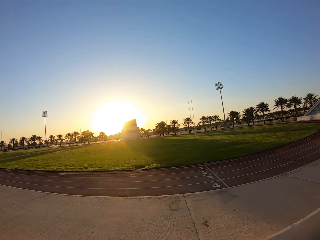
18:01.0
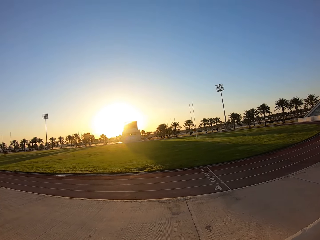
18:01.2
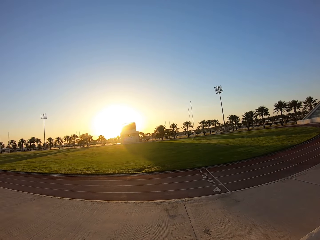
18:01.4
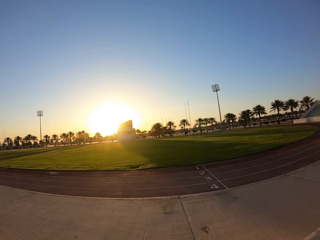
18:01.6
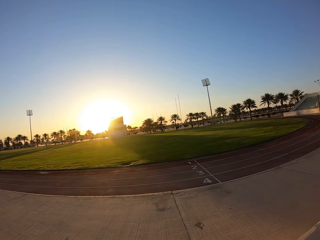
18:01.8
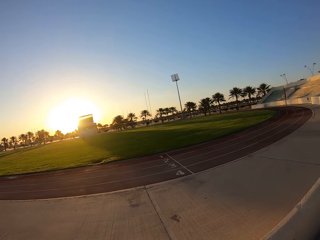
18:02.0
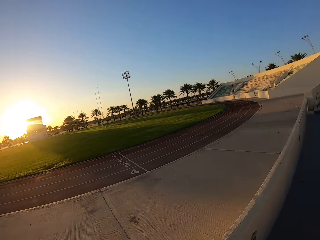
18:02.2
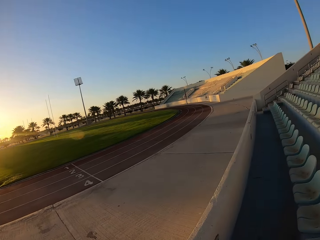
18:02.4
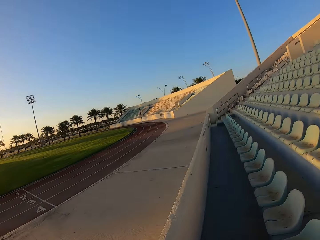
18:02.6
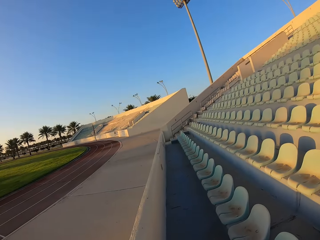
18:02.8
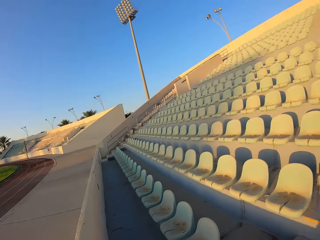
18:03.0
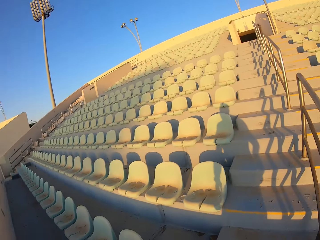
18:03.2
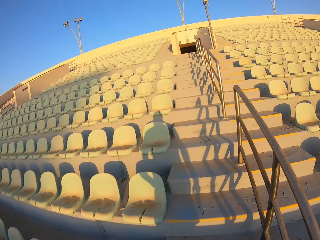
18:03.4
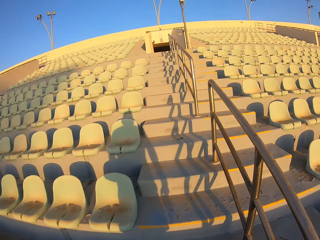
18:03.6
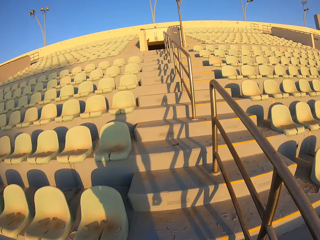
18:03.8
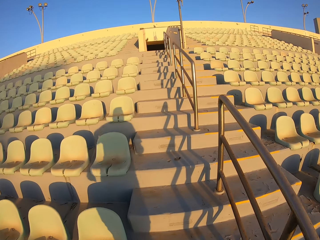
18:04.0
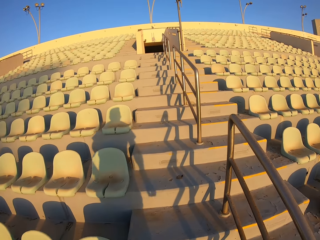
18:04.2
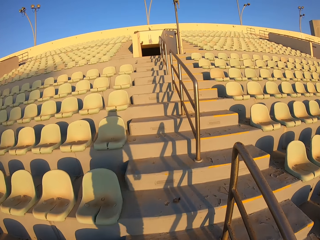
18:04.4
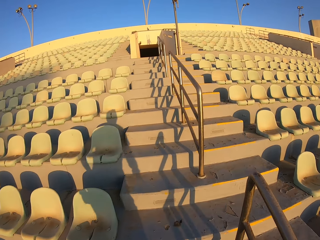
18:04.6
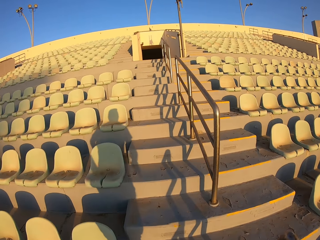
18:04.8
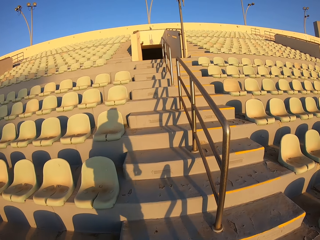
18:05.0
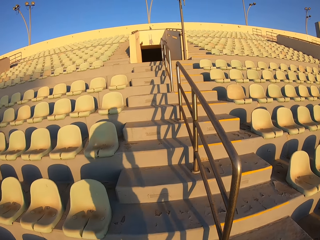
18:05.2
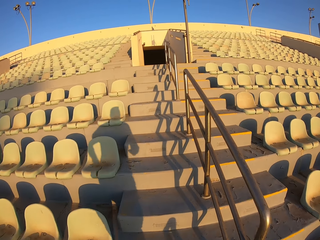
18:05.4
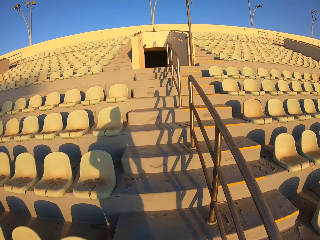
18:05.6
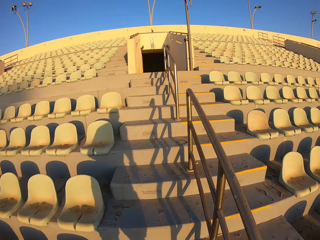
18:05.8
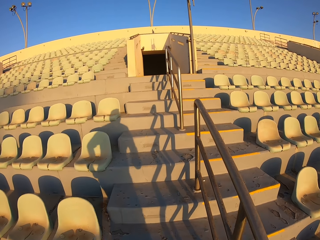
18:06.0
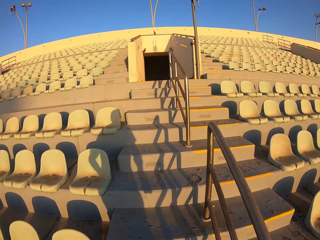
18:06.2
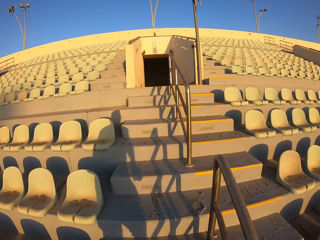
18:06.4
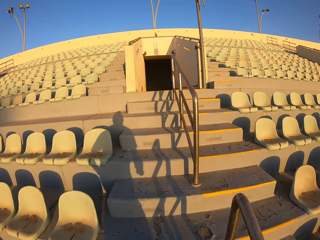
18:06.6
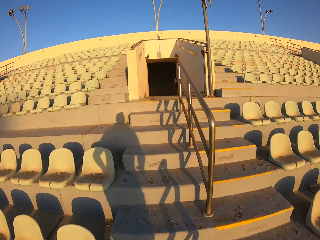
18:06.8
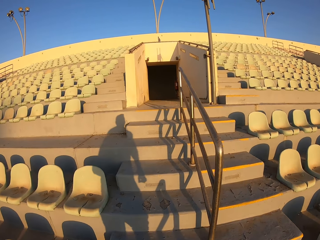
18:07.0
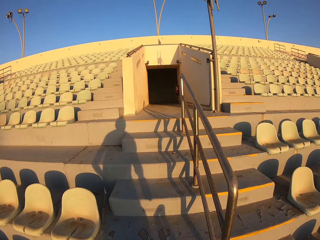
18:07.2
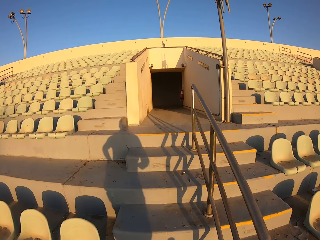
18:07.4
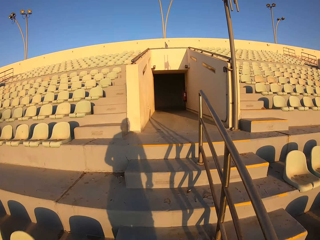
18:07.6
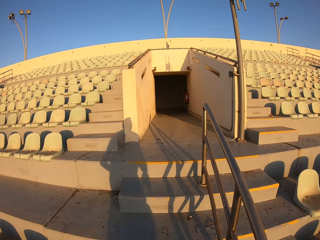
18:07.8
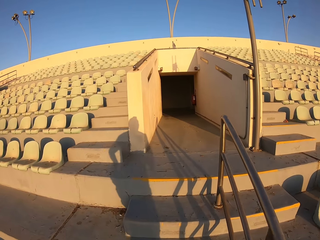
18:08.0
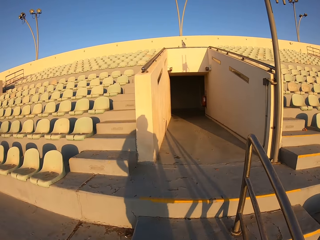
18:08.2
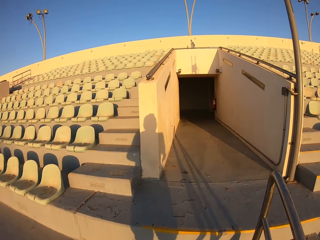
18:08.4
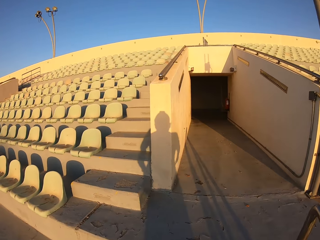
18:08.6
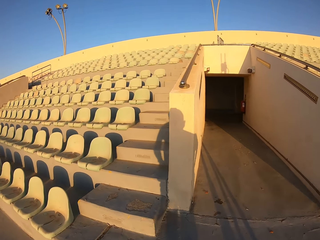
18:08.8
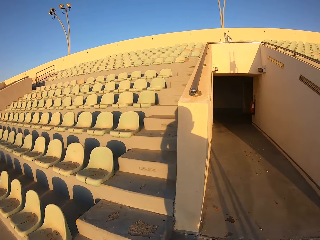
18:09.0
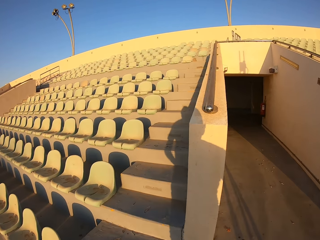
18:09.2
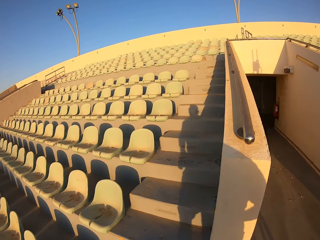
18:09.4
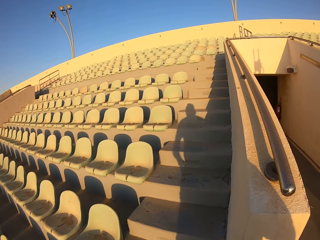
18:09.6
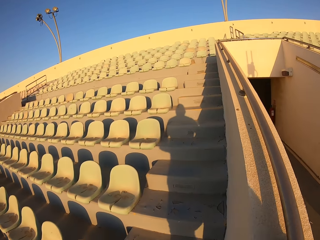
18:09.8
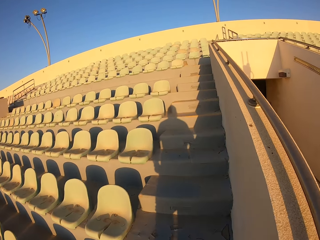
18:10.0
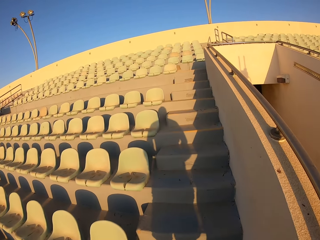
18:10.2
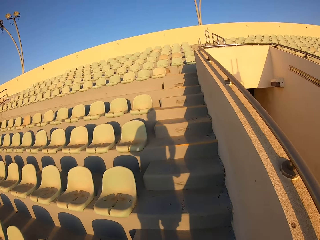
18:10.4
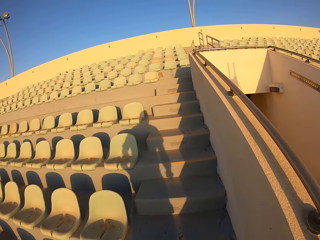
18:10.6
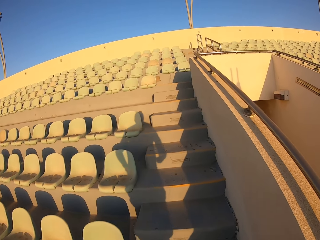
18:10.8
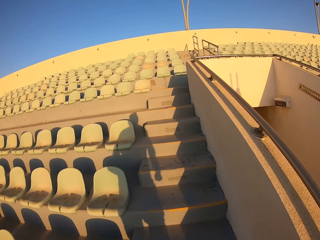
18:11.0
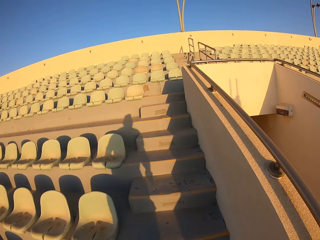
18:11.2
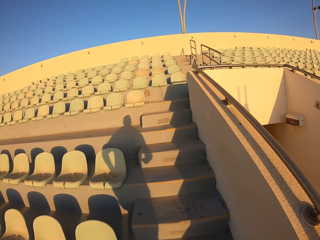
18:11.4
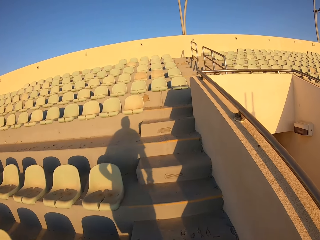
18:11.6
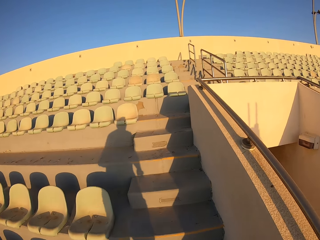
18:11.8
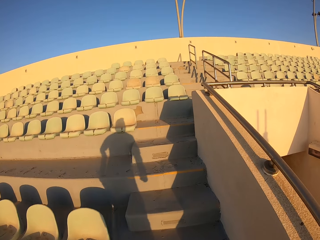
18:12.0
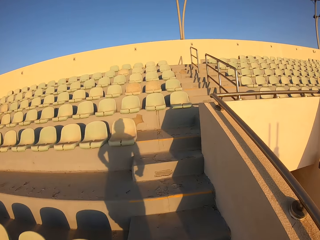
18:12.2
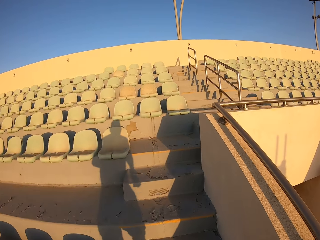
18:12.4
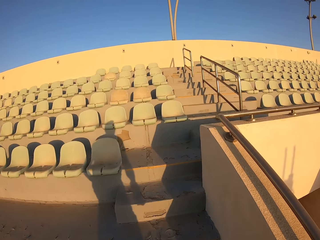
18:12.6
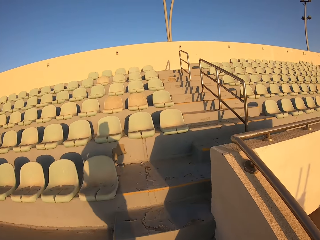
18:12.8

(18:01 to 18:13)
The camera wearer looks around the stadium. They jog up the stairs. They walk around the stadium.

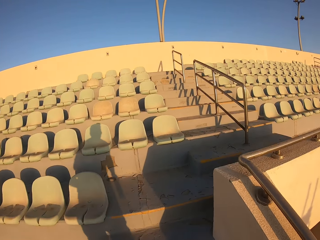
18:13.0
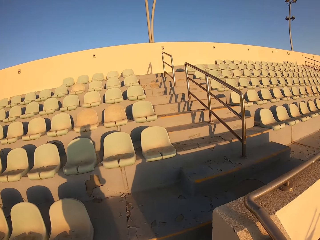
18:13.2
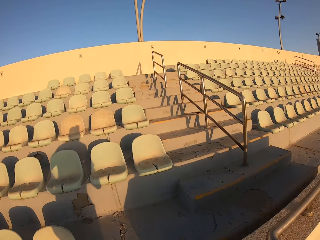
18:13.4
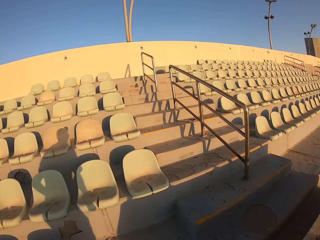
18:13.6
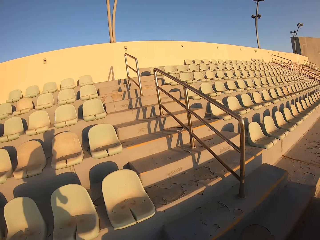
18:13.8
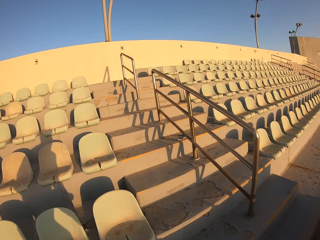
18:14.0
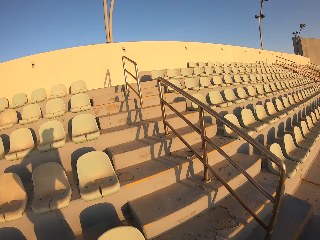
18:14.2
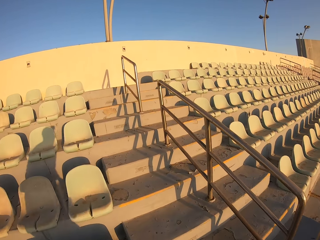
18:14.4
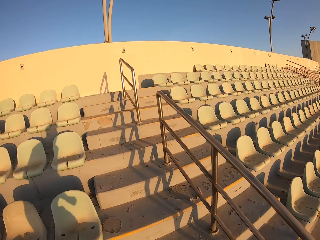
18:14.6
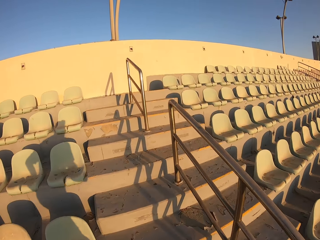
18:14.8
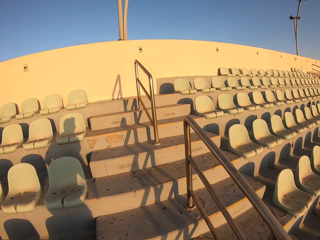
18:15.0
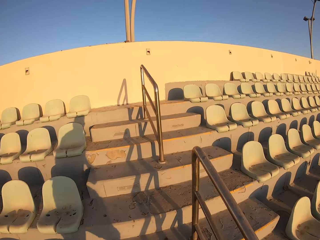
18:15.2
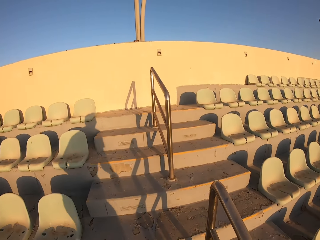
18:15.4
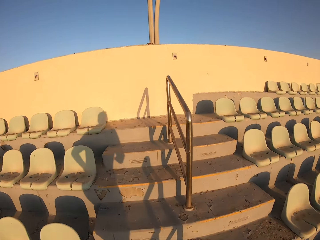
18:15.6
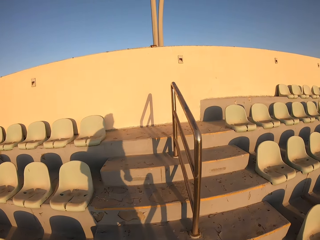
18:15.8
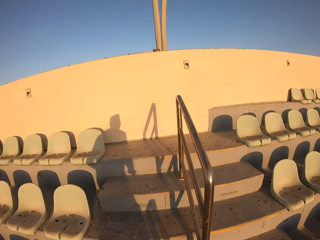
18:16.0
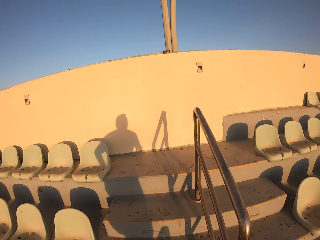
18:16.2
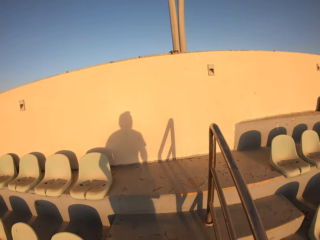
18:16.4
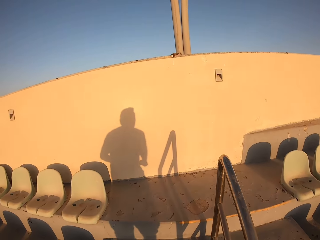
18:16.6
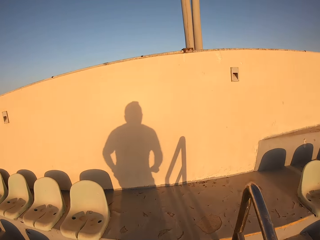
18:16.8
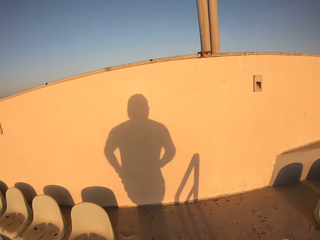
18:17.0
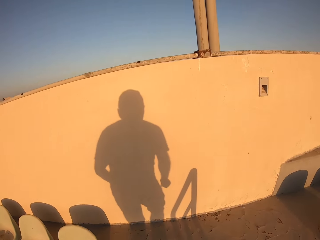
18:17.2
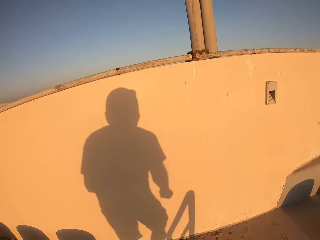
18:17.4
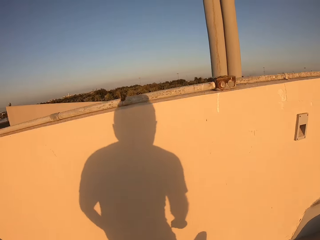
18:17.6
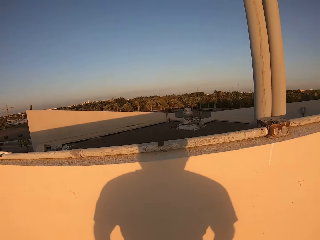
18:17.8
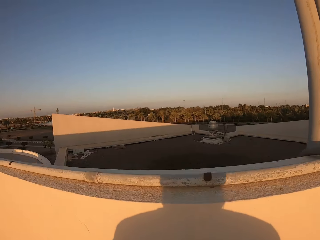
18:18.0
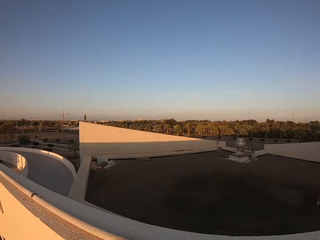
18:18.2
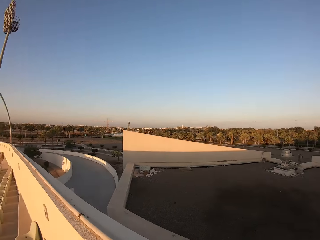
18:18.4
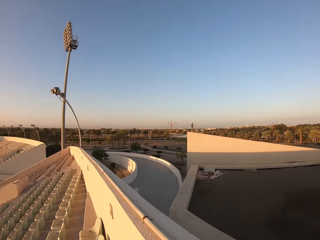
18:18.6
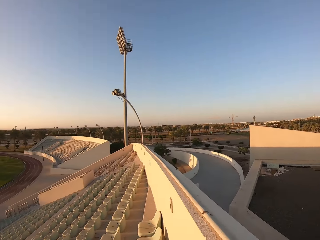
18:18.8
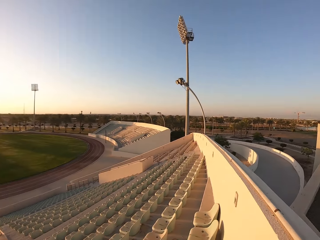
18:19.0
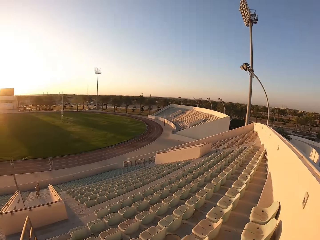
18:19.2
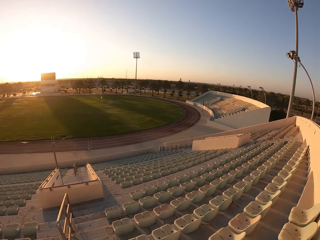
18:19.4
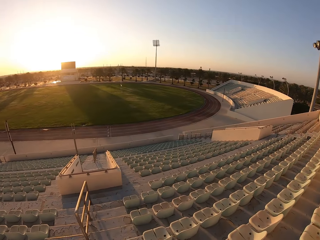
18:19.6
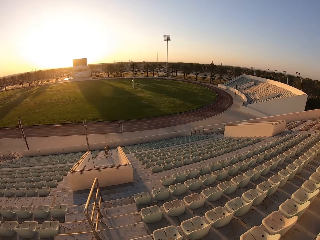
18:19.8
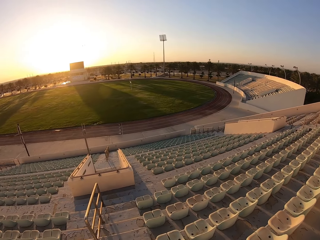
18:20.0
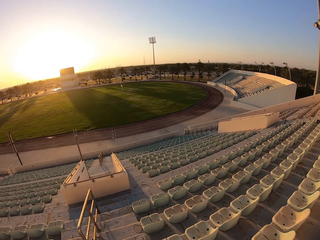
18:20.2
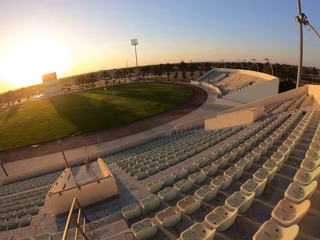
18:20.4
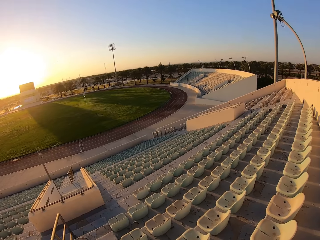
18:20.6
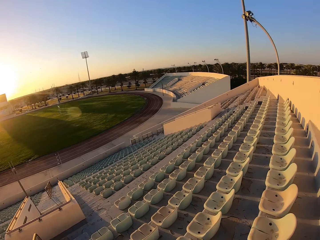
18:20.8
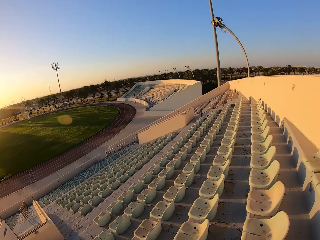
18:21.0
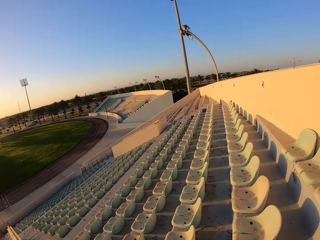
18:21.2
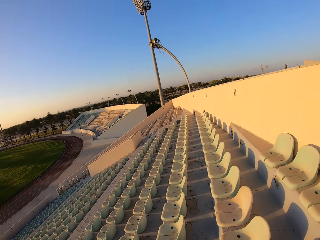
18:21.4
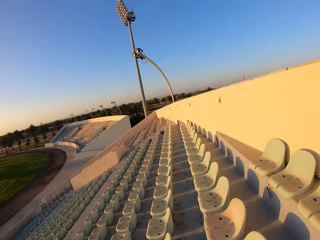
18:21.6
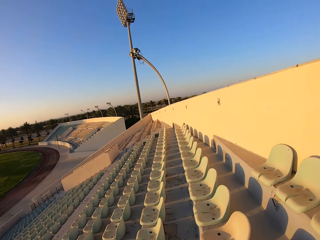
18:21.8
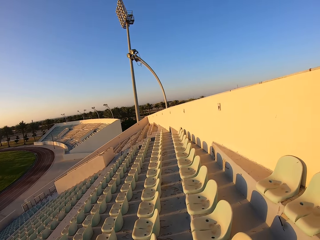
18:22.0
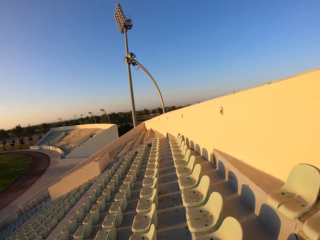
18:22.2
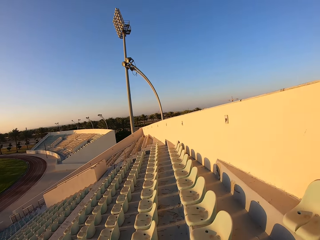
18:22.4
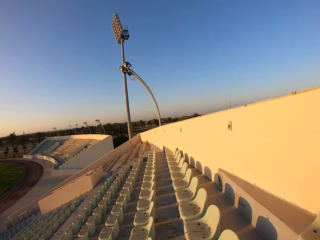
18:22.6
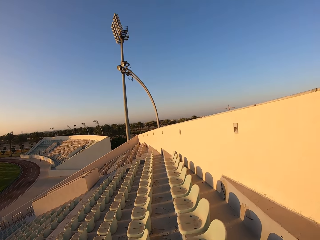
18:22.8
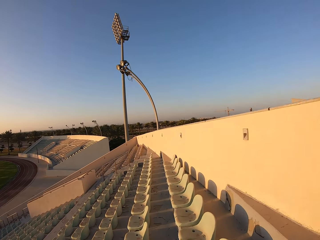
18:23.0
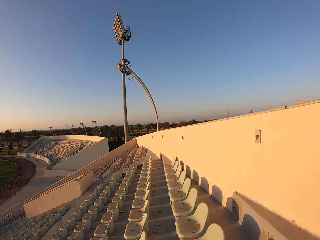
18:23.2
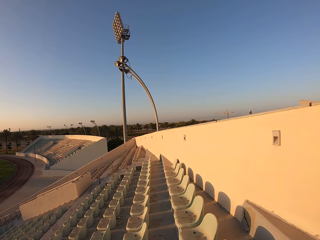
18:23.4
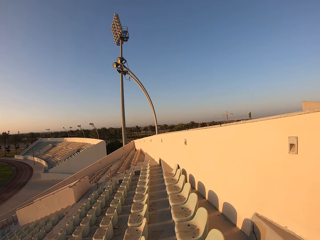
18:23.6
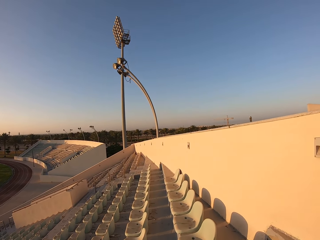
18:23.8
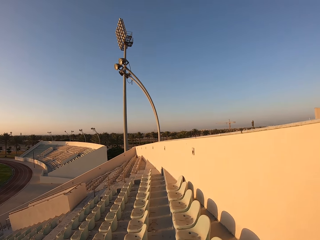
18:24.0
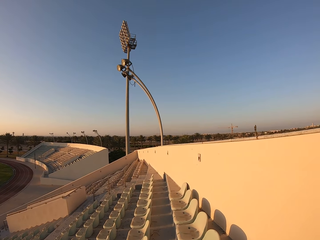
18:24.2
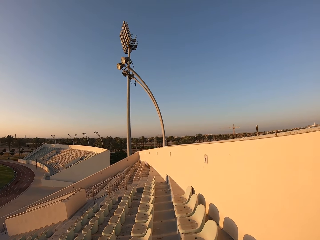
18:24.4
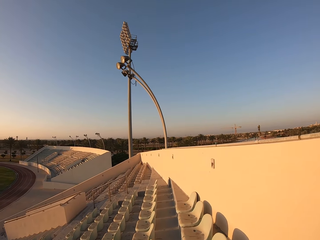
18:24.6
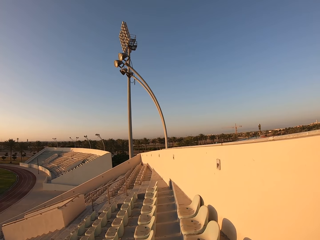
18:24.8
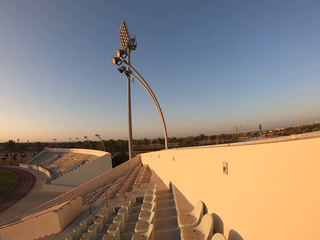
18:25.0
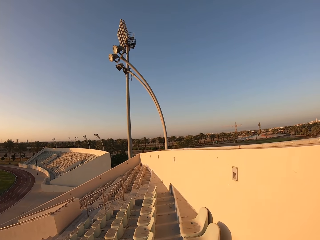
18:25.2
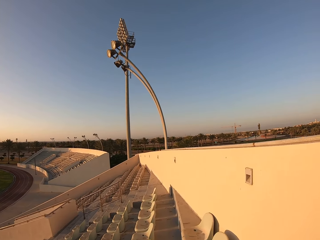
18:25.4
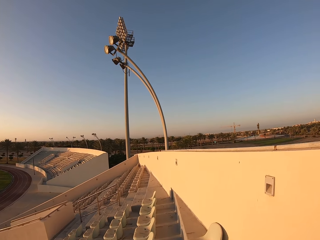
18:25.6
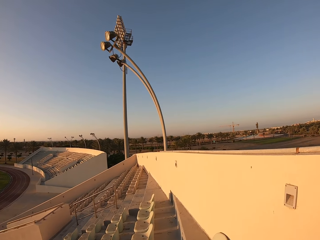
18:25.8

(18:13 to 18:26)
The camera wearer stops. They look around the stadium. They walk around the stadium.
